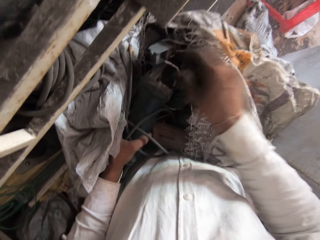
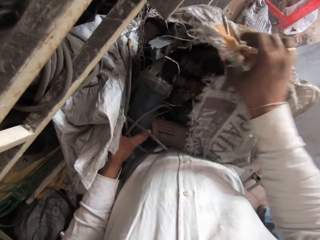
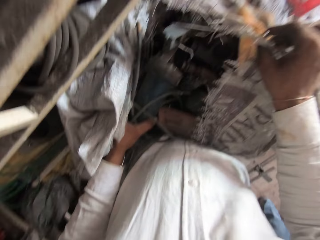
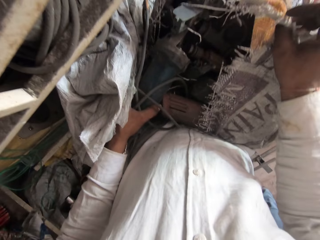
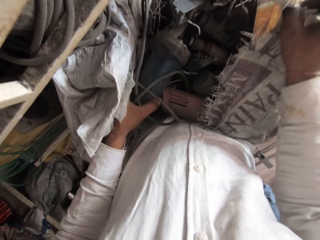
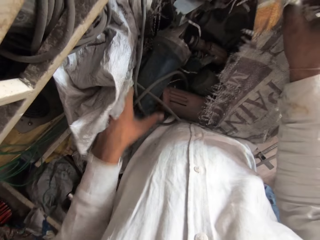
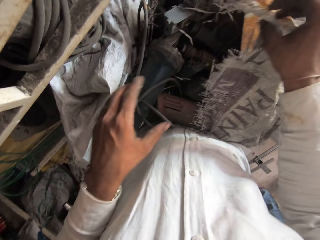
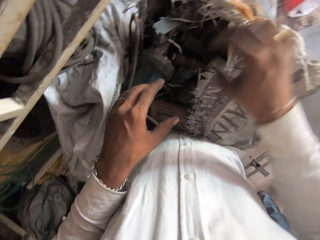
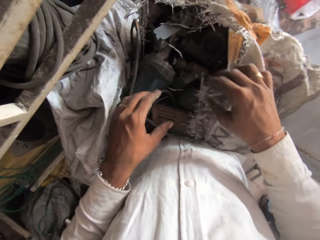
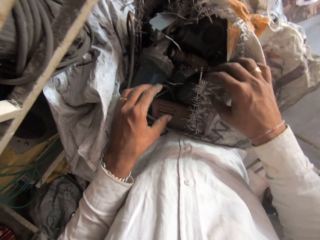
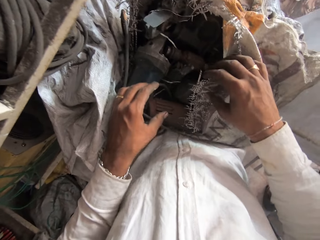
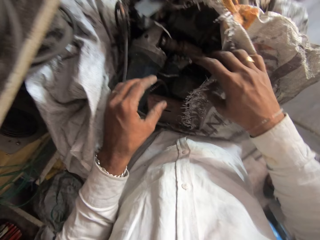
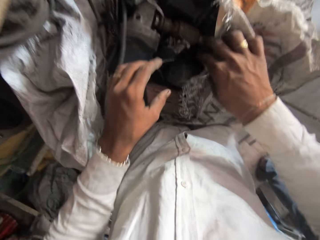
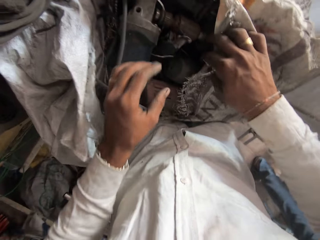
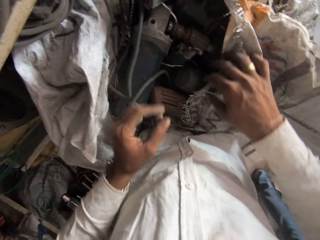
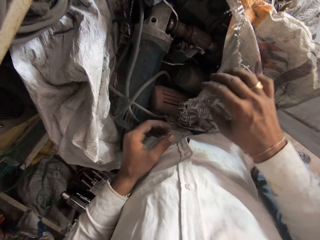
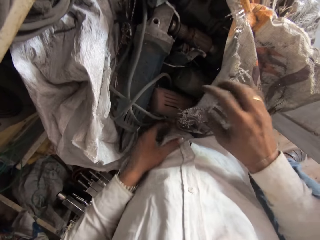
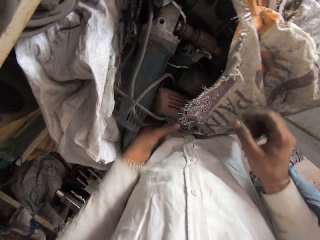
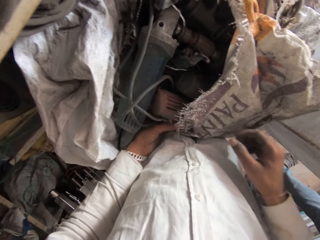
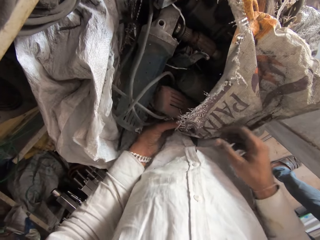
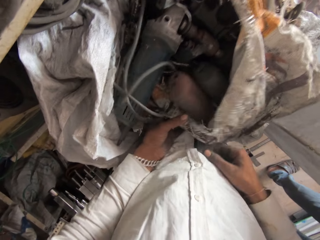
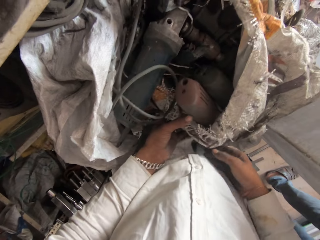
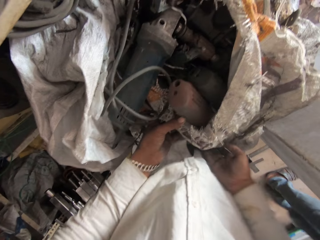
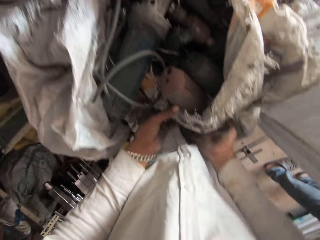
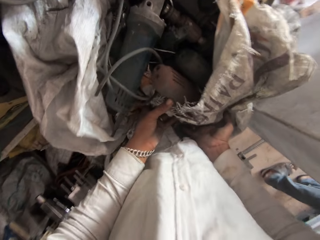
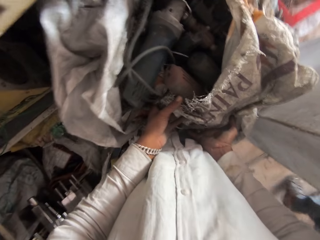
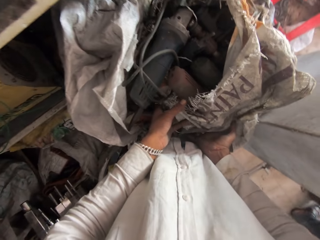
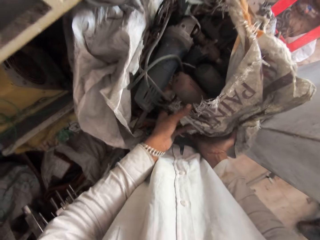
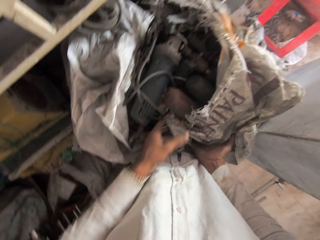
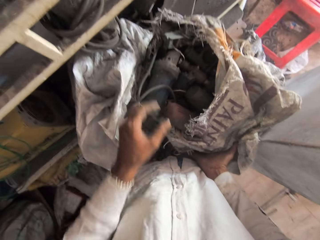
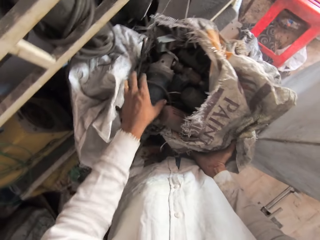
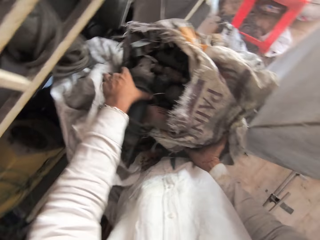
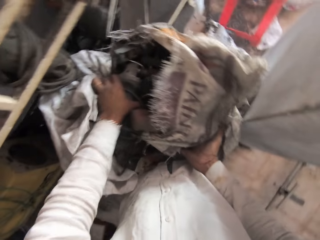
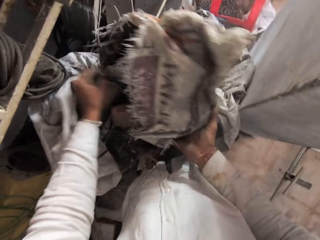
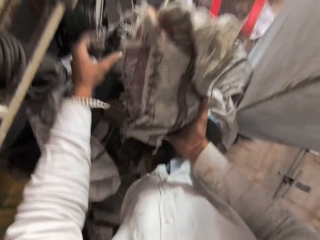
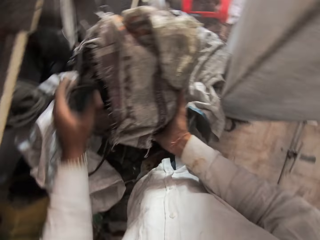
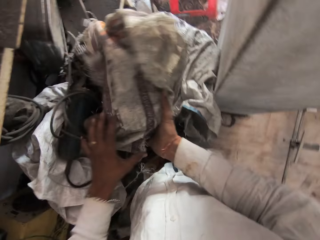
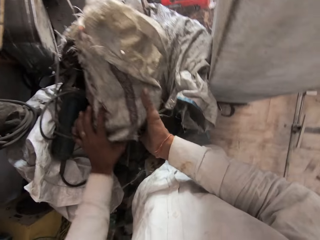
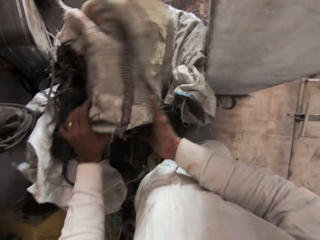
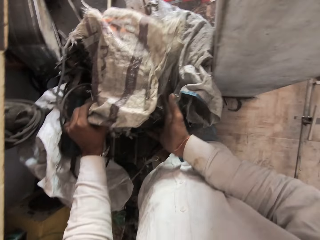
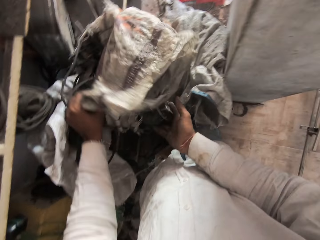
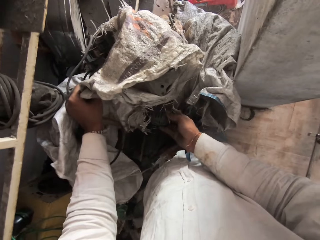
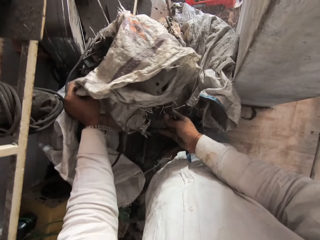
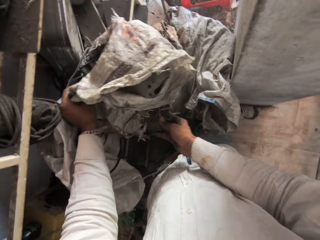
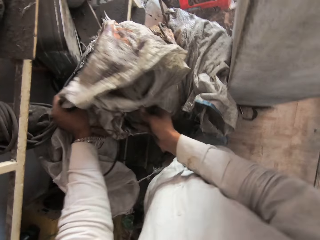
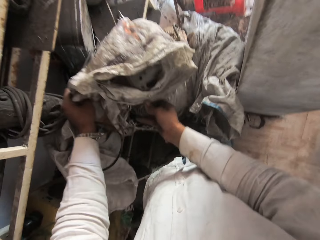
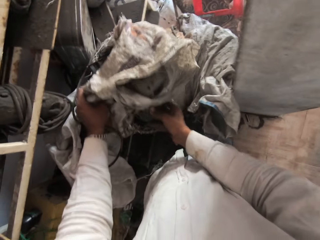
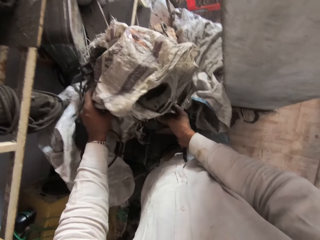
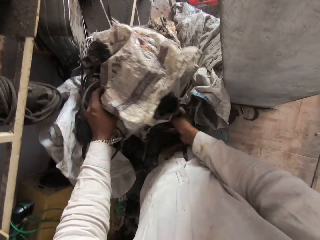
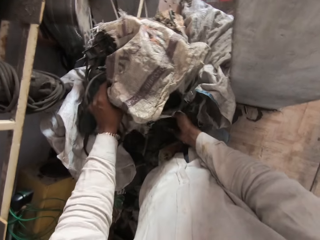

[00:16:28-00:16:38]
The camera wearer adjusts the sack with both hands.

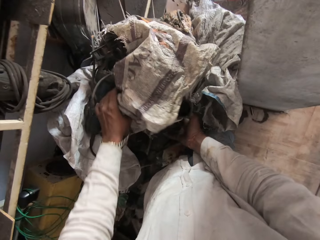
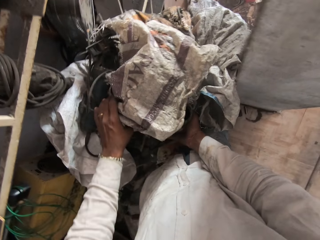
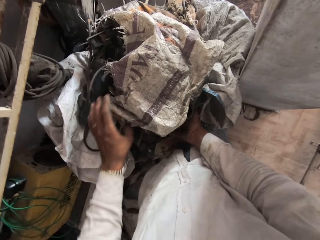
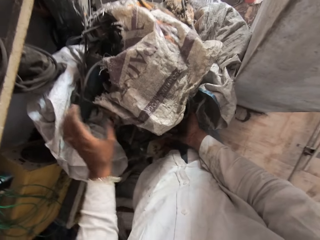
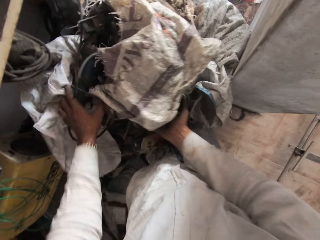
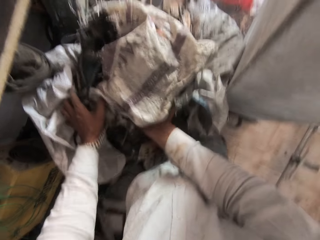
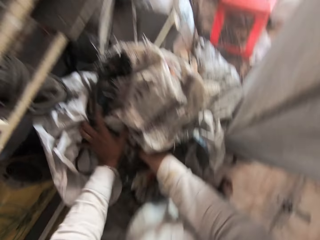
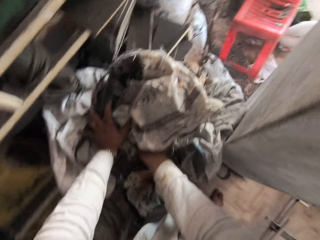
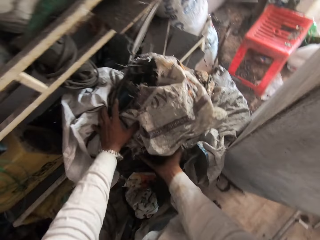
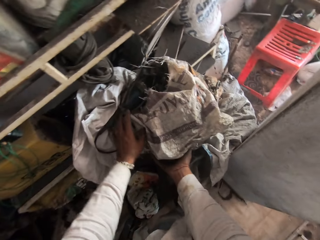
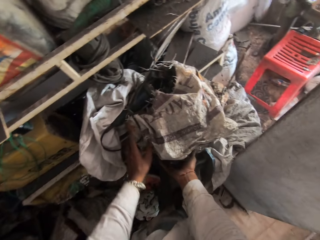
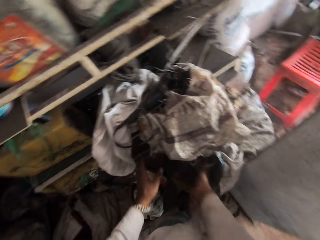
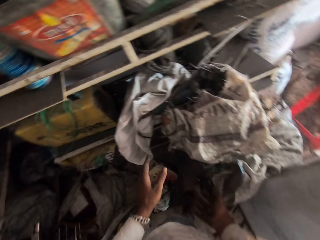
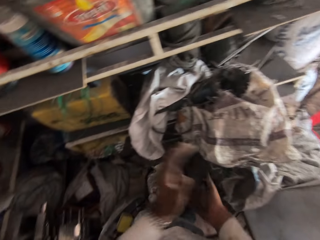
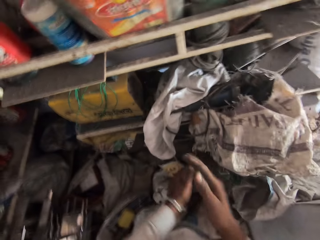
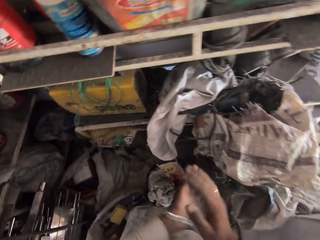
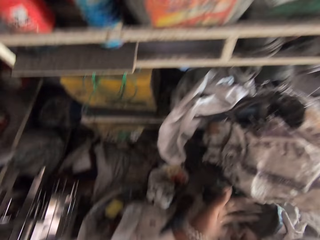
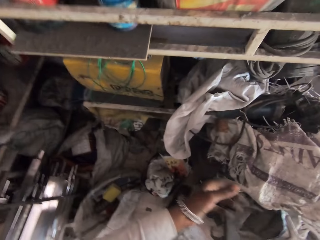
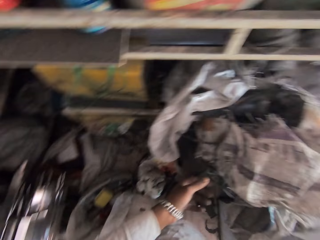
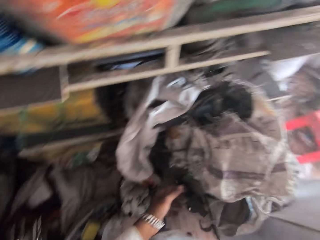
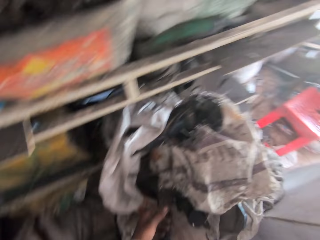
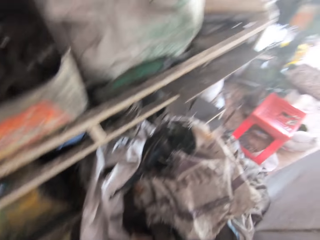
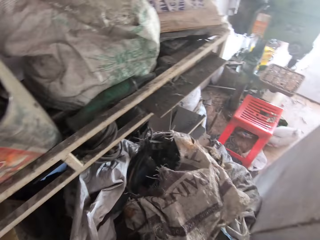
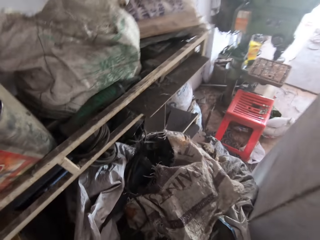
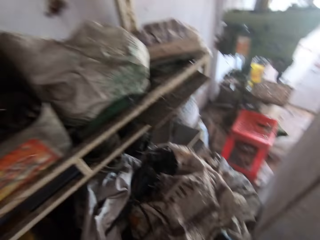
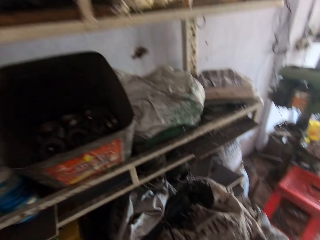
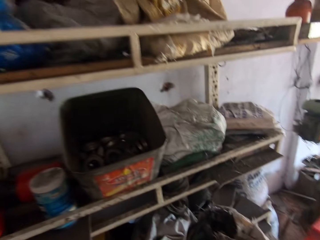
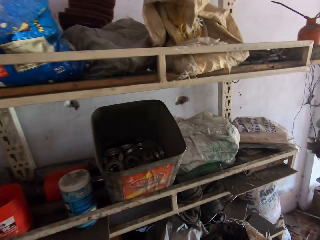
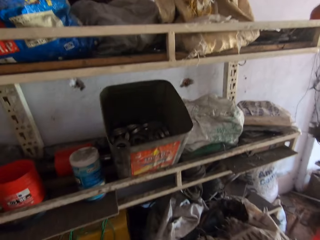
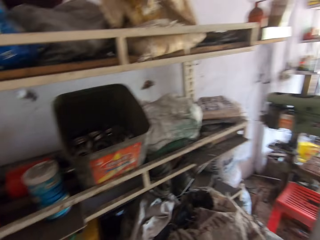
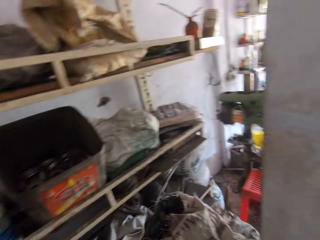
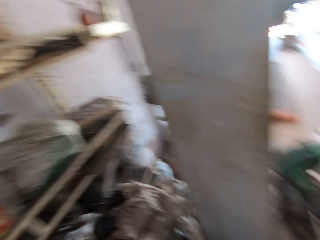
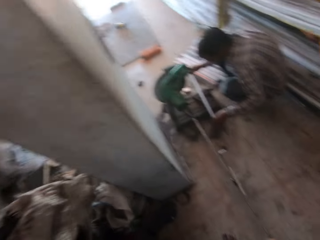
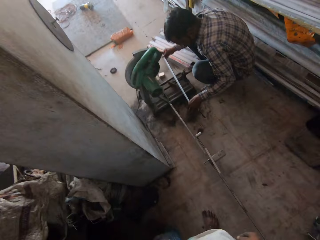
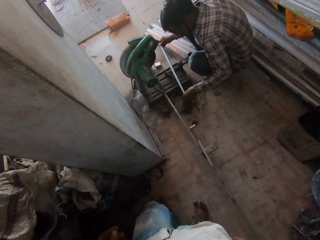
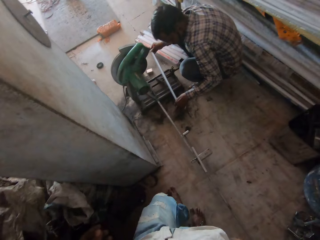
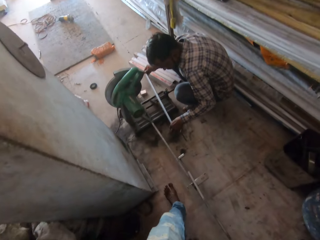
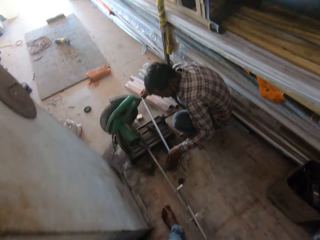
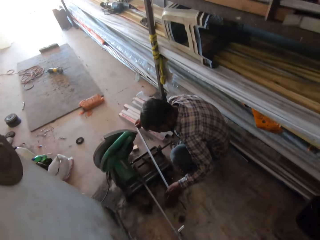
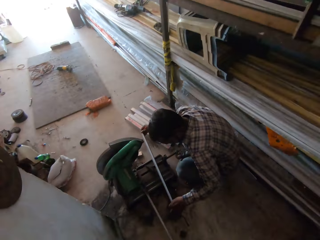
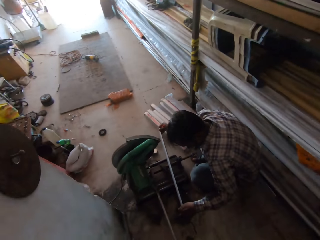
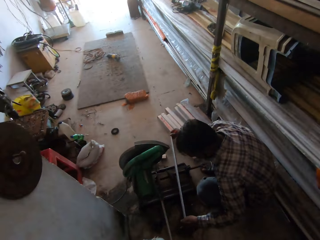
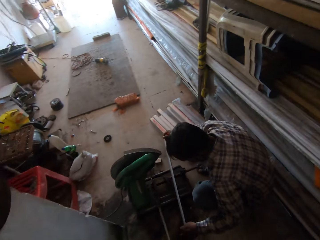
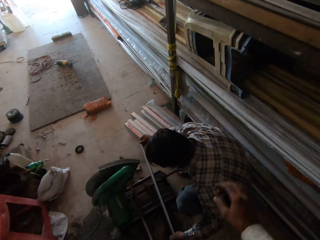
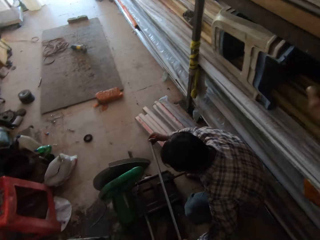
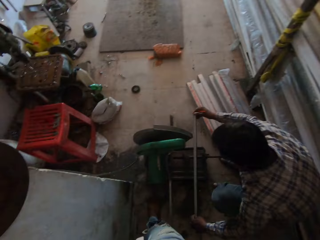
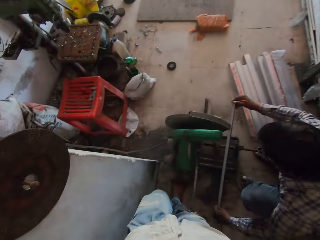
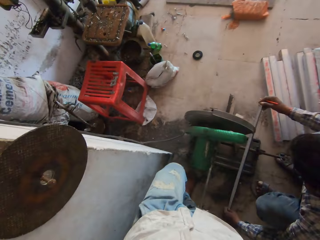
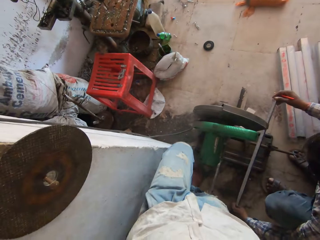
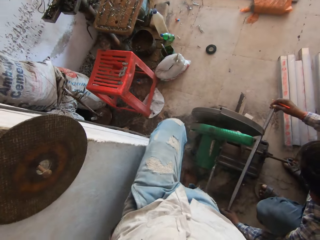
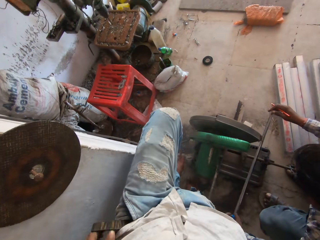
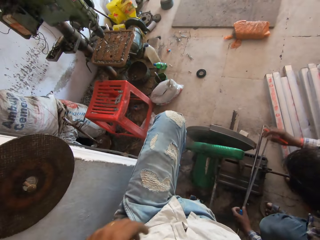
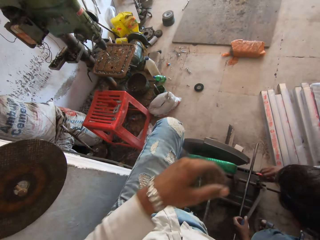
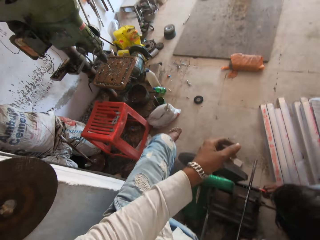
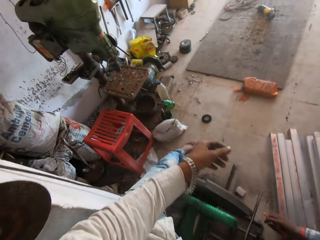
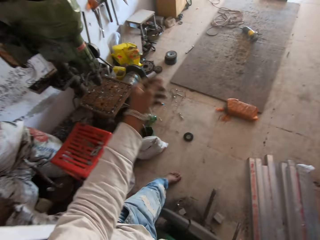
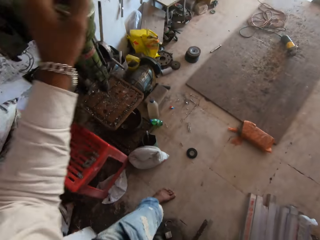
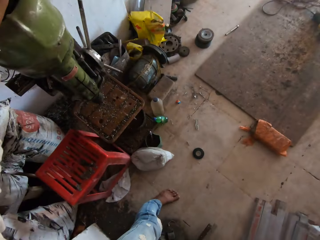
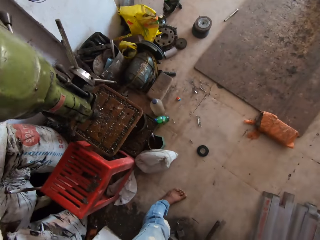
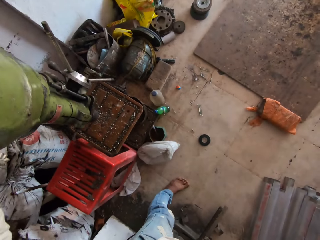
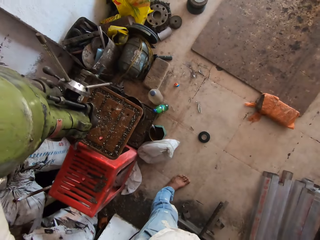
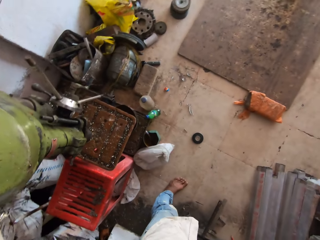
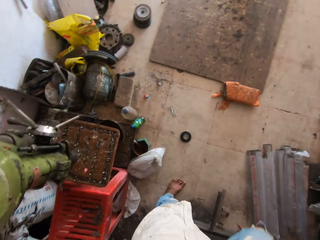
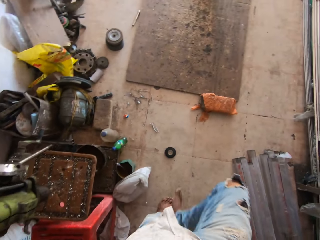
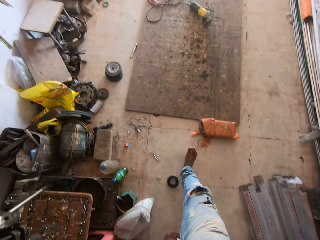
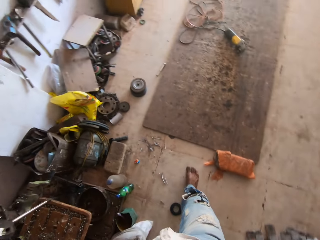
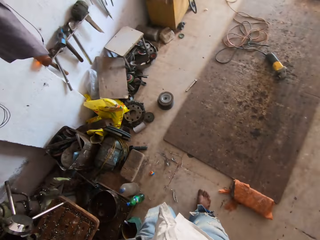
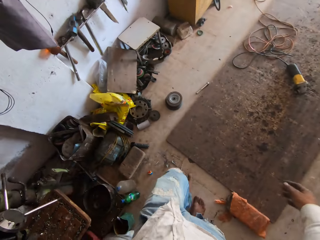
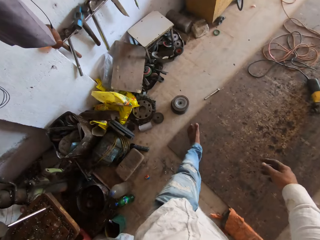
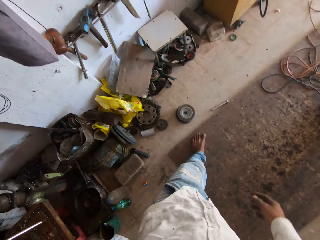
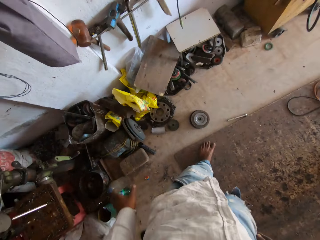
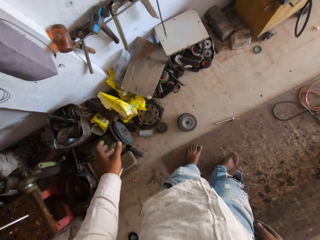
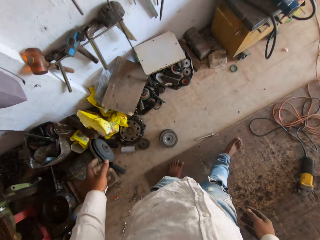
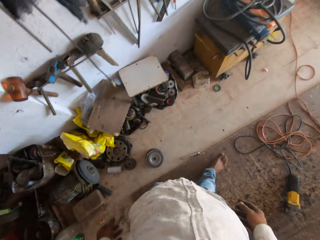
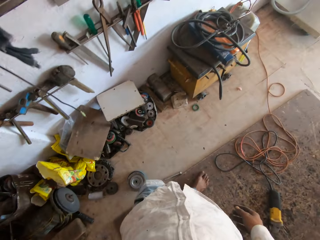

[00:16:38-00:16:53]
The camera wearer wipes off the hands. They walk away and walk past a man. The man works on the grinder.
